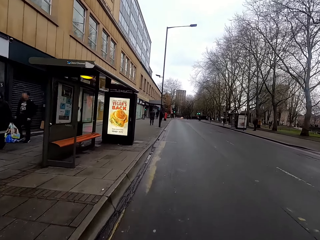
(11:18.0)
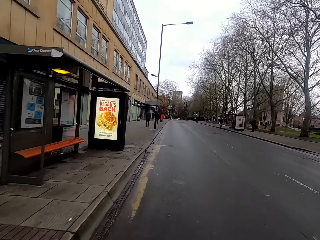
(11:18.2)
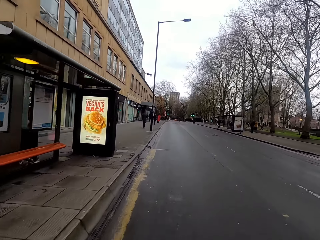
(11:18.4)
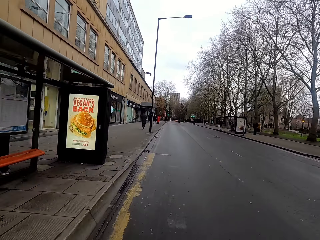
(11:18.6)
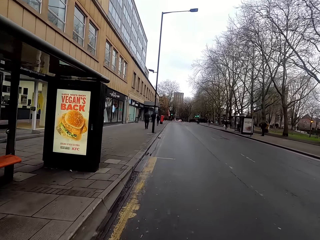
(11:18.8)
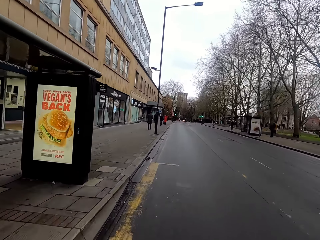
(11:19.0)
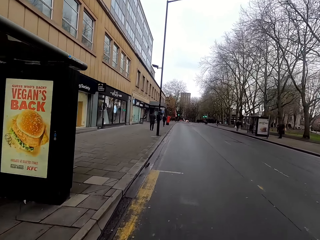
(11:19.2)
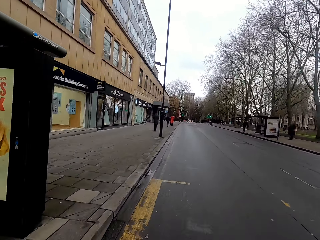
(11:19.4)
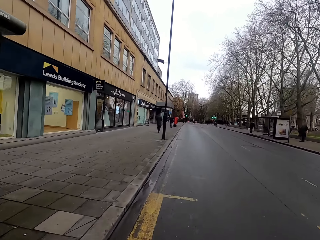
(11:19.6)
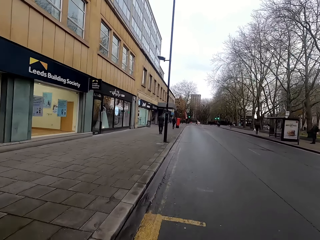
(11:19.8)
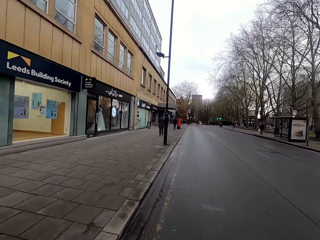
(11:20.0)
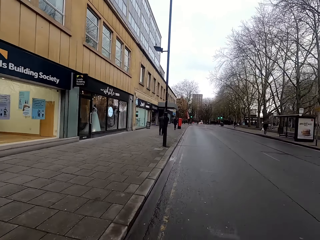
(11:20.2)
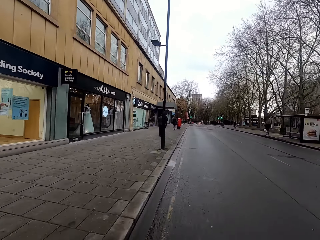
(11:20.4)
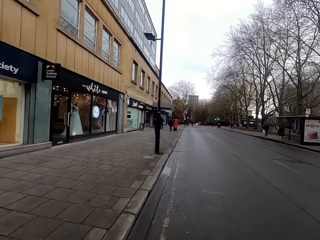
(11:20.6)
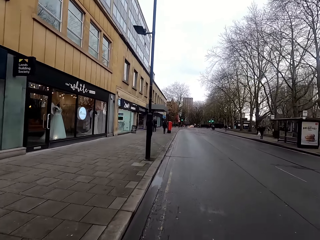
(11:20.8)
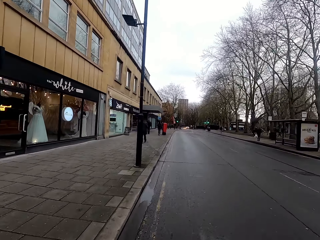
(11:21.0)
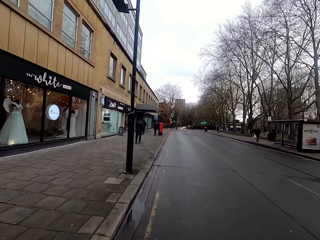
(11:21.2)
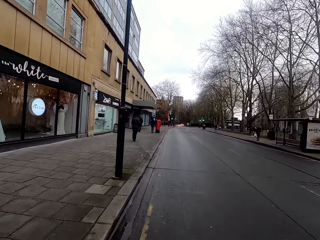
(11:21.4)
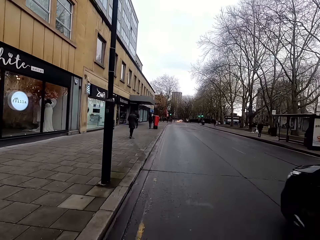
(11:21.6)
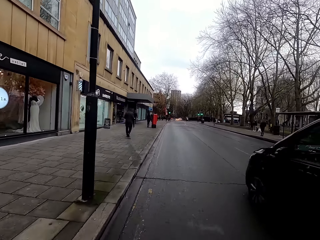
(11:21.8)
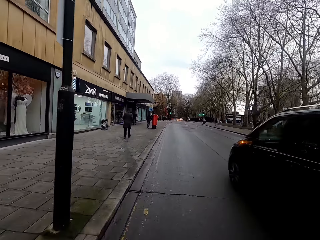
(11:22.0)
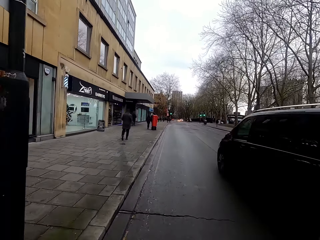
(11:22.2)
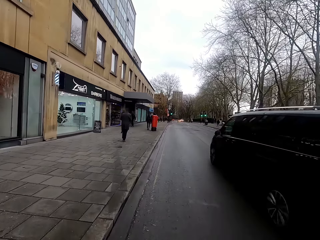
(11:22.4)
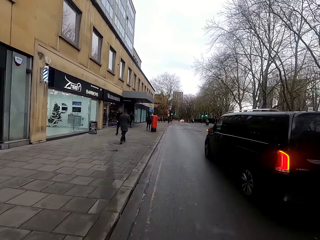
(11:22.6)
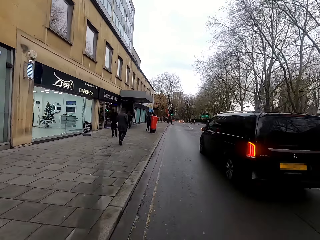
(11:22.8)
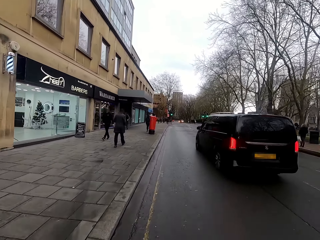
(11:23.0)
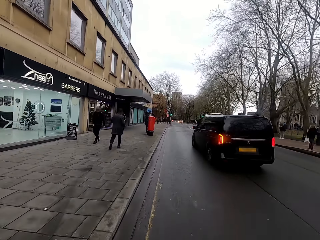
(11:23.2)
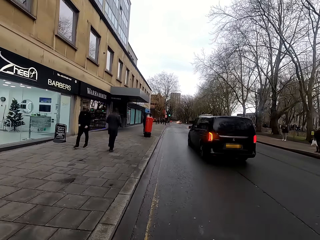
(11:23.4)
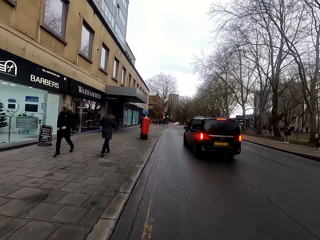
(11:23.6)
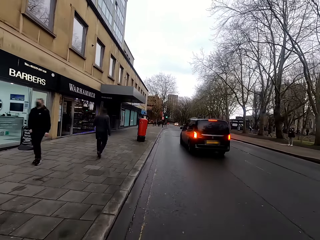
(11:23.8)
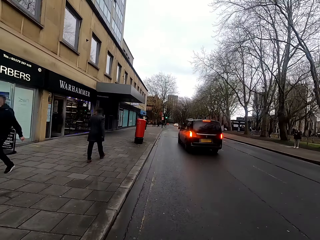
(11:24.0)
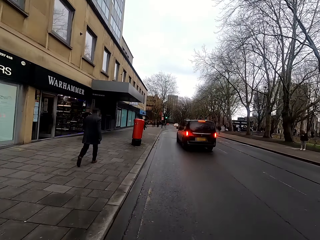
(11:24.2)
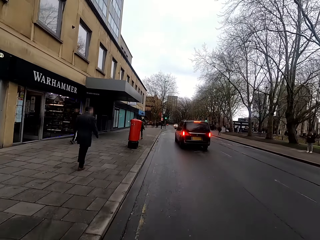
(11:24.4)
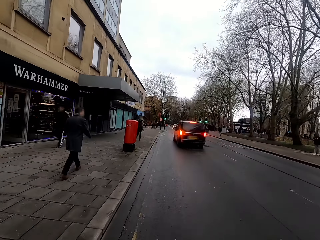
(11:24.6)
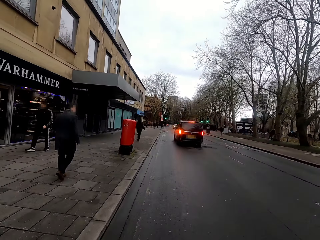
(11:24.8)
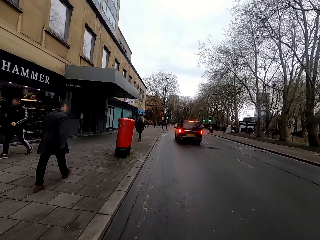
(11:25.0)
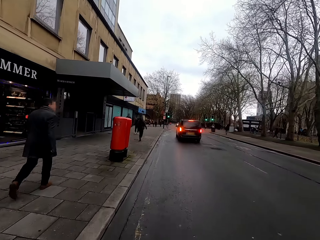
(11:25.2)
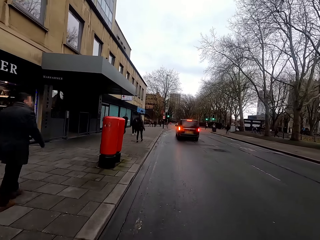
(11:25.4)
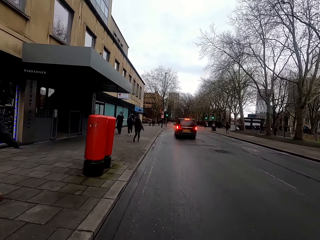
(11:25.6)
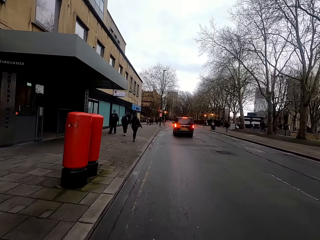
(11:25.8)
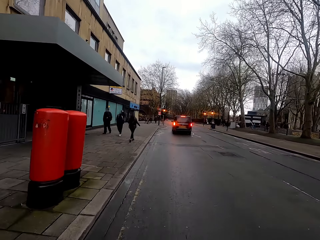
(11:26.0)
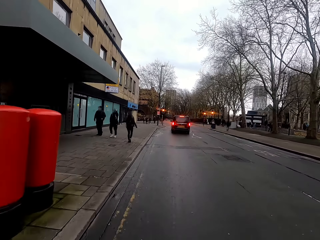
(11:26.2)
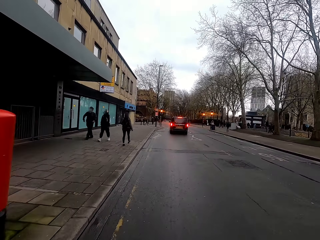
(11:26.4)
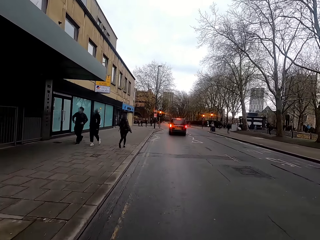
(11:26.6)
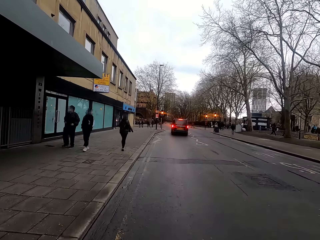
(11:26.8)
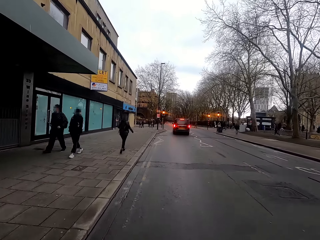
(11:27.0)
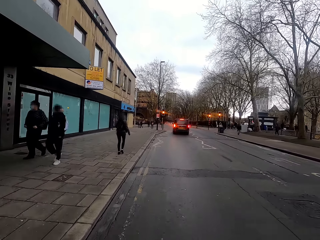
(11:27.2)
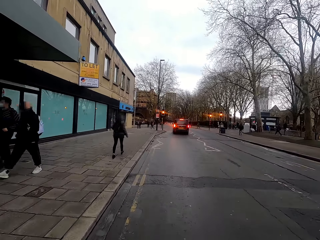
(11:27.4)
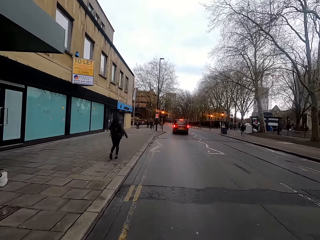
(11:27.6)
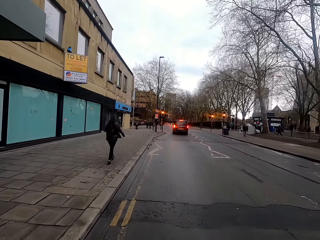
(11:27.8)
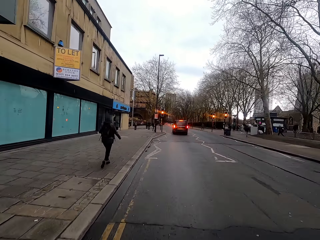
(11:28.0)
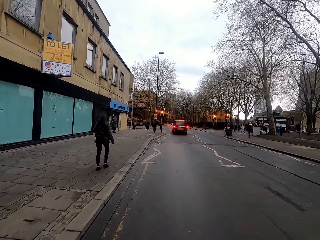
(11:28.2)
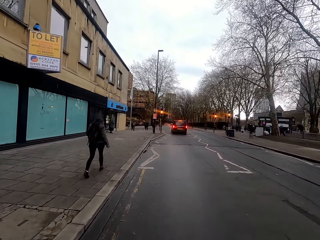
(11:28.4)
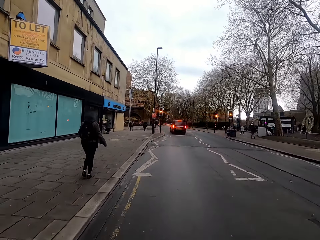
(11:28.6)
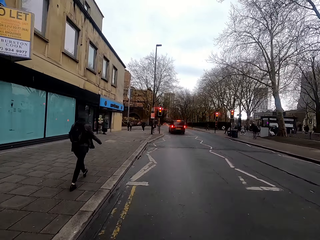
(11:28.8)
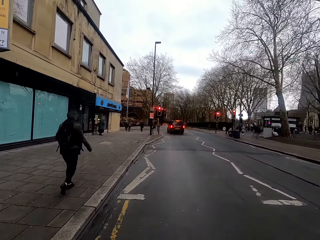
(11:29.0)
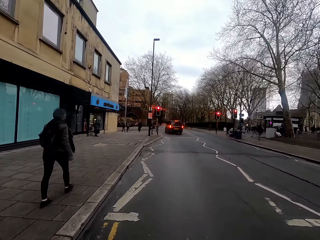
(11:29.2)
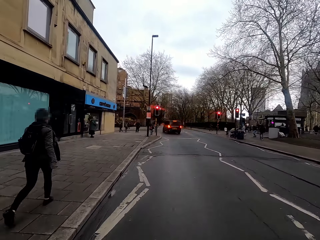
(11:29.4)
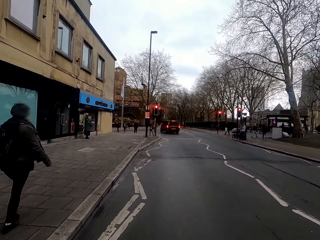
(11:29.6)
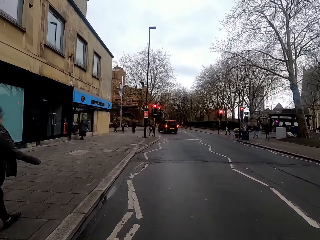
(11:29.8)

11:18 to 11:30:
A car rides past the camera wearer.

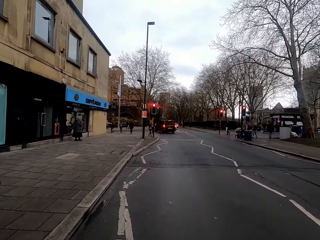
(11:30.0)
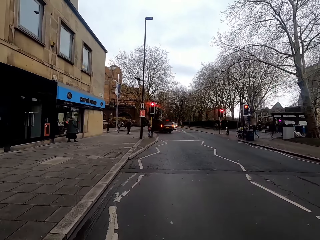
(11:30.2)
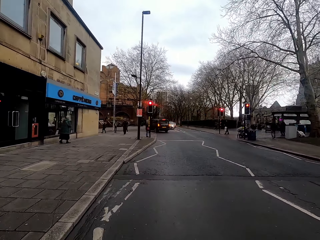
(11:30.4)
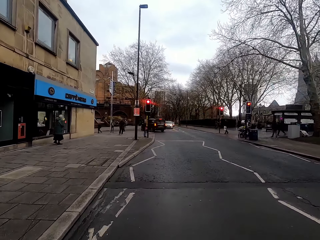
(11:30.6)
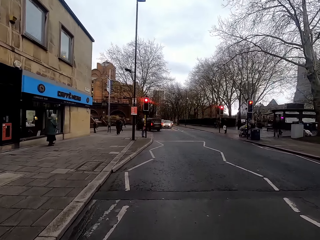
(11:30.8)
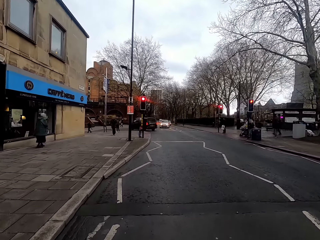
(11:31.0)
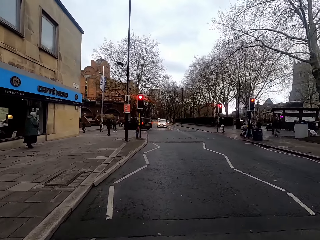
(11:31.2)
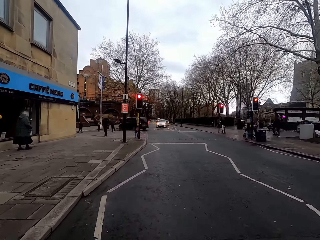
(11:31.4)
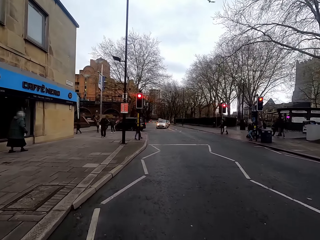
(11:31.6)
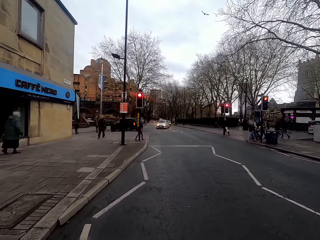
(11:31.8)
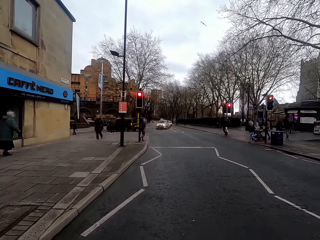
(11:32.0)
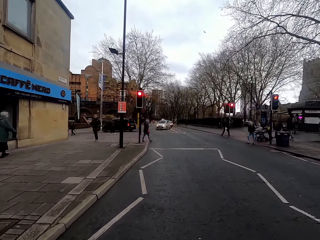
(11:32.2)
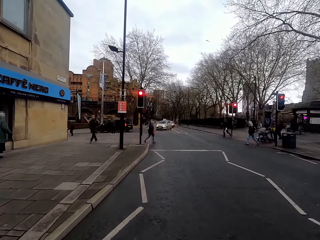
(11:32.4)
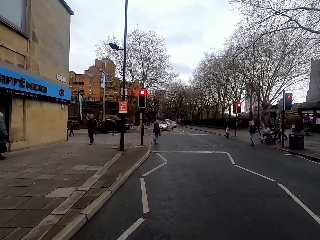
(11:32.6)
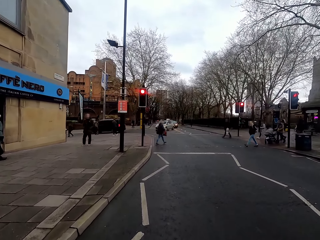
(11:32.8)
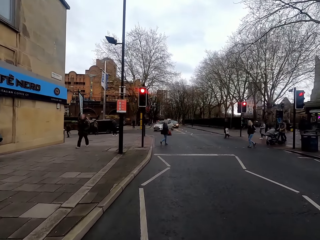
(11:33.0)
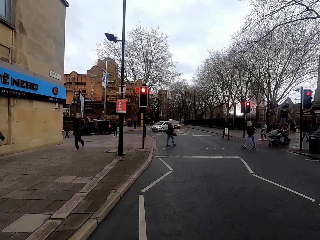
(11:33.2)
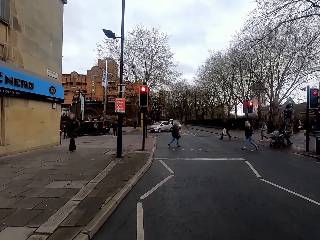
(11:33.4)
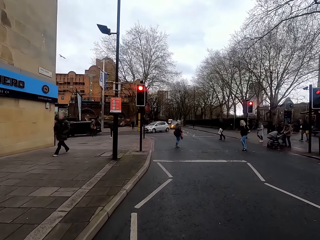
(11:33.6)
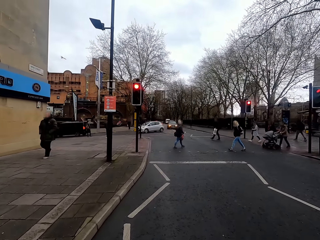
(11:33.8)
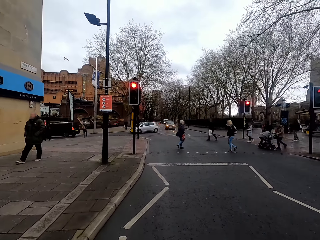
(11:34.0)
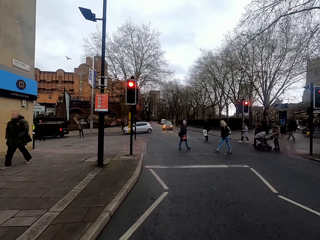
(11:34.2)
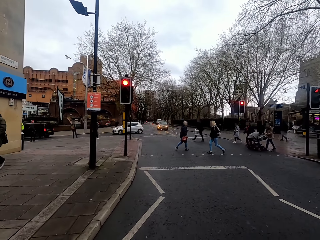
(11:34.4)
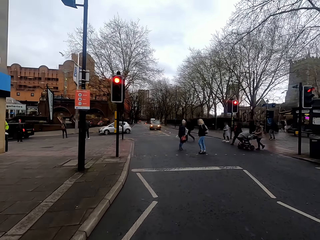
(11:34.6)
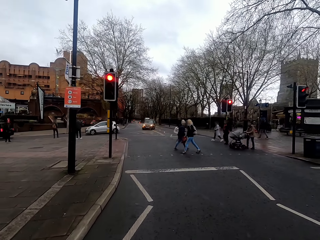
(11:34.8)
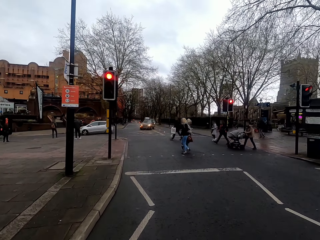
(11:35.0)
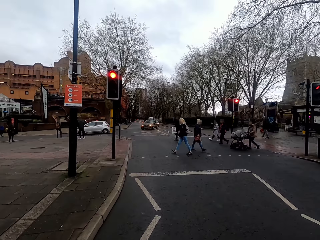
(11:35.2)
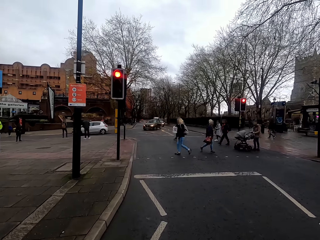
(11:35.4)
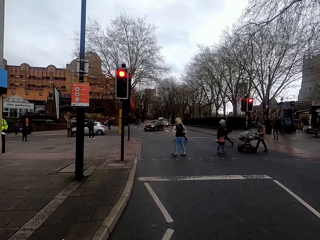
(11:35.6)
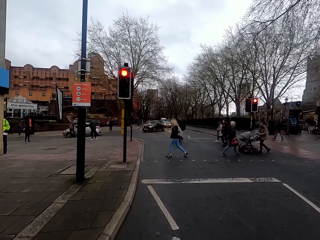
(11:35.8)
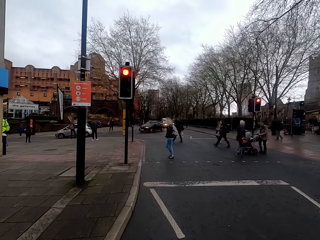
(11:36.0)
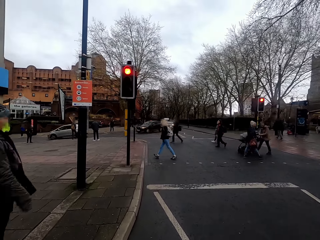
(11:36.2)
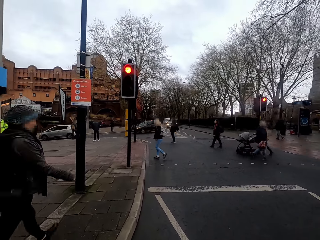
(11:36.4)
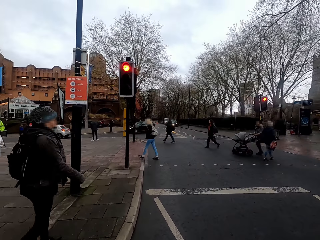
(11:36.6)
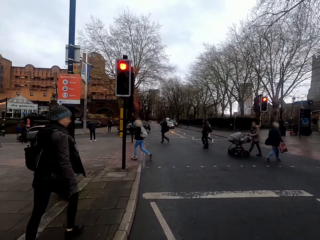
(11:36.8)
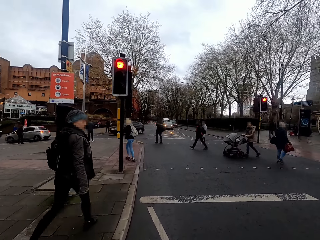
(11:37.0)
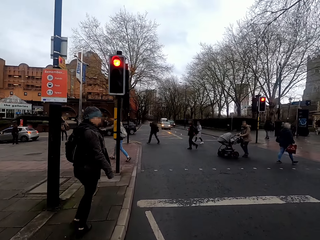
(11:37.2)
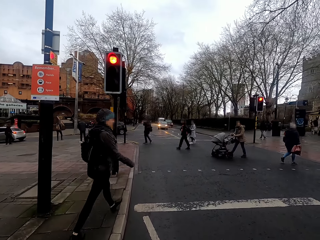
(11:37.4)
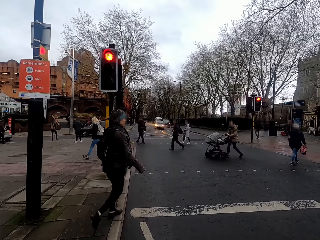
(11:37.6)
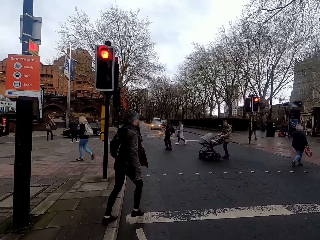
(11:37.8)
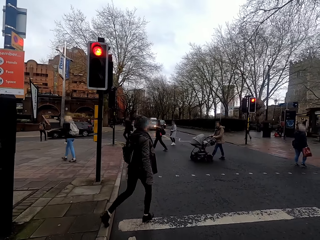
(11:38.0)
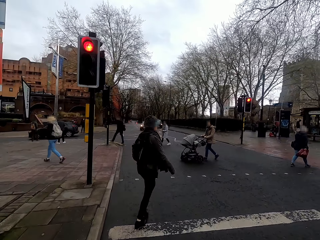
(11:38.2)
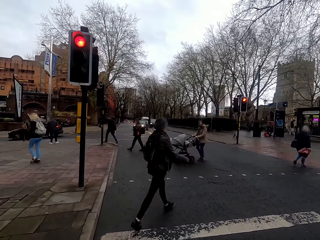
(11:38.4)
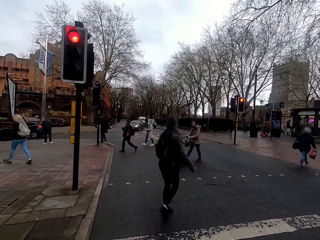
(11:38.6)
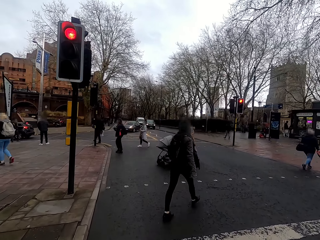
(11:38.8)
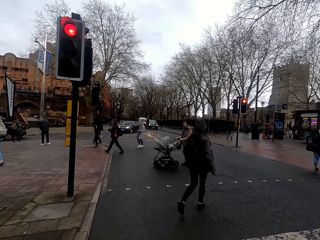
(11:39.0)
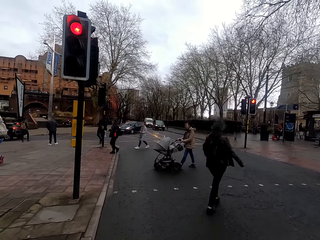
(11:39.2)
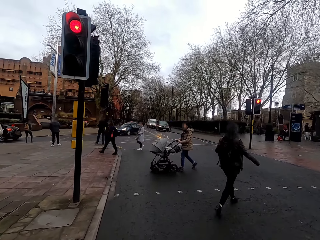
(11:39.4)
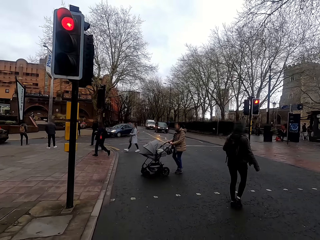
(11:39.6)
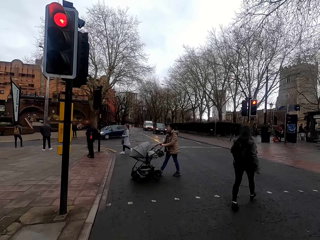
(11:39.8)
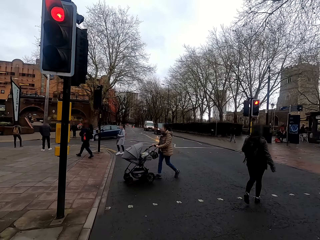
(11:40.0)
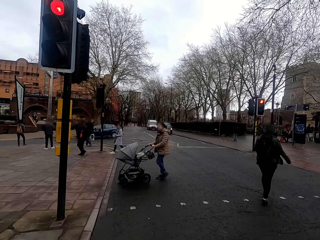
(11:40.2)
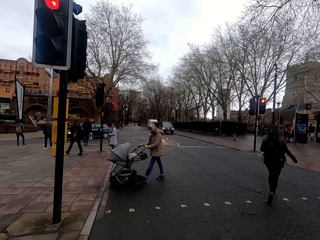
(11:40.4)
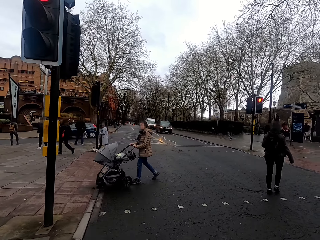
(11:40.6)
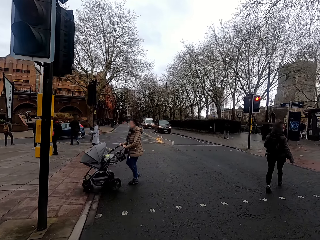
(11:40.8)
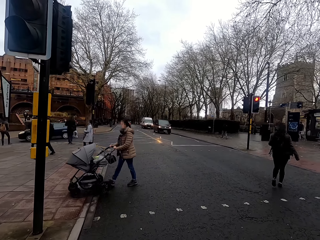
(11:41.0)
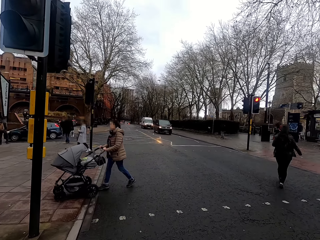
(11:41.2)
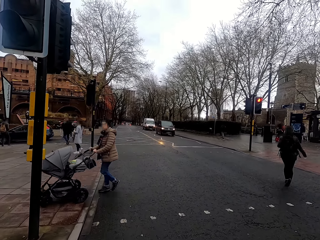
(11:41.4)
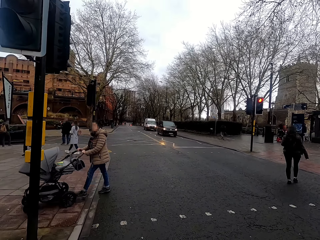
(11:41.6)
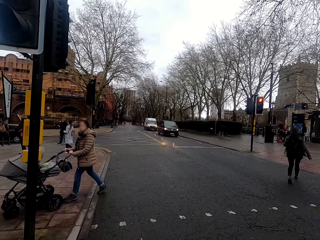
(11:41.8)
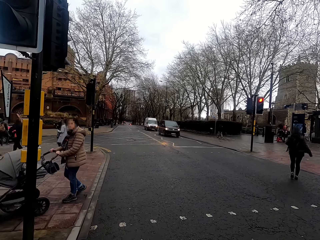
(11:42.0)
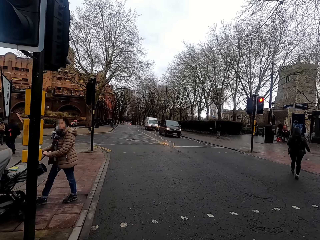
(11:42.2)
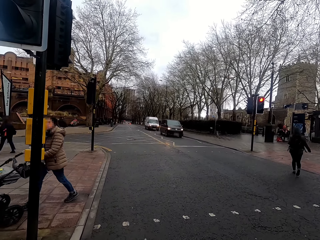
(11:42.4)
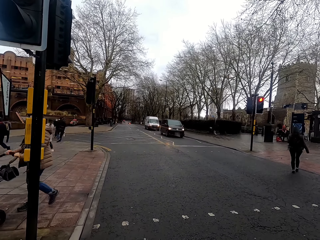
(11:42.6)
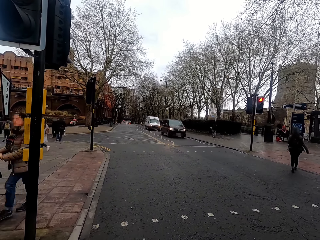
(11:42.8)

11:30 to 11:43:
A group of people crosses the road. A car rides past the camera wearer repeatedly.
